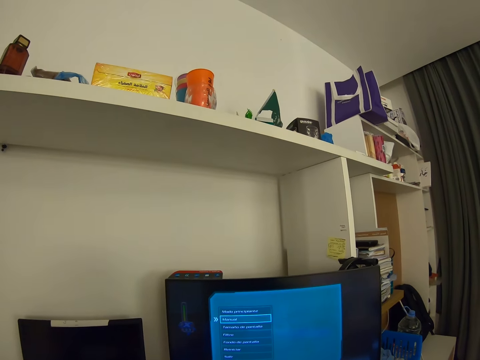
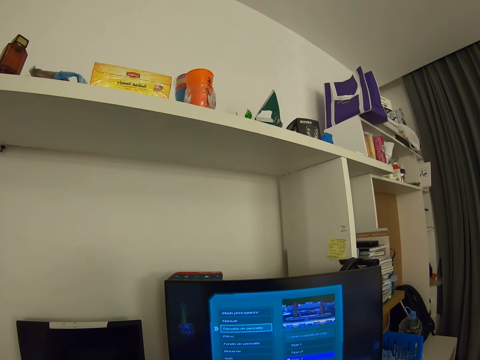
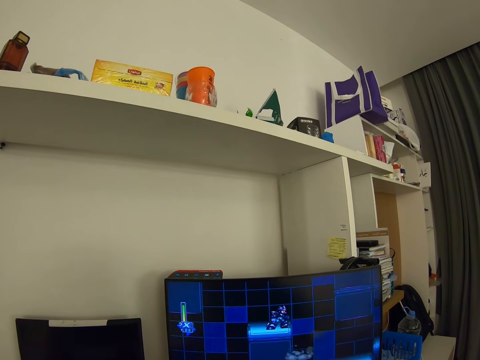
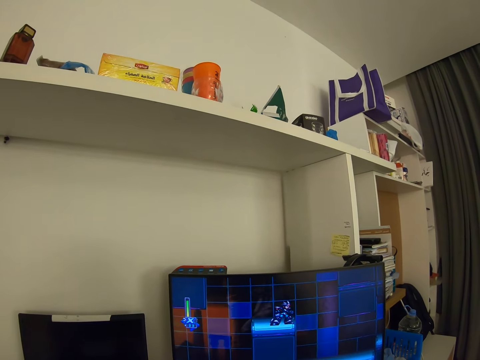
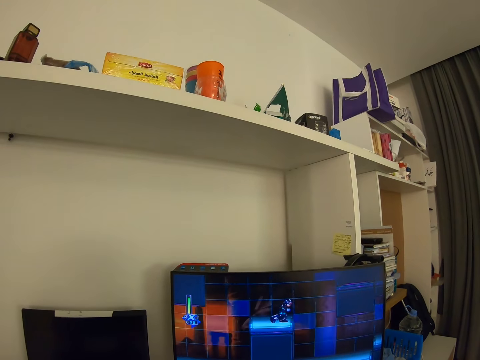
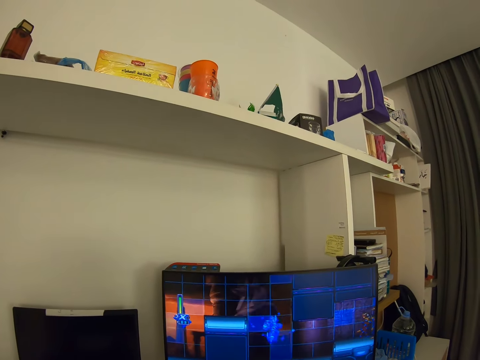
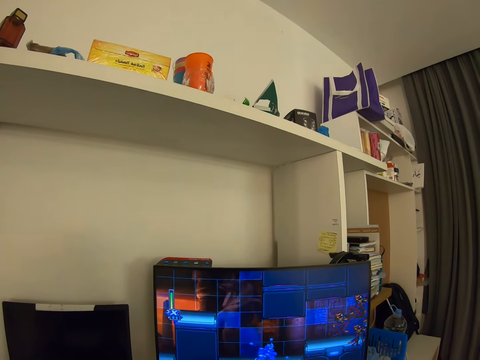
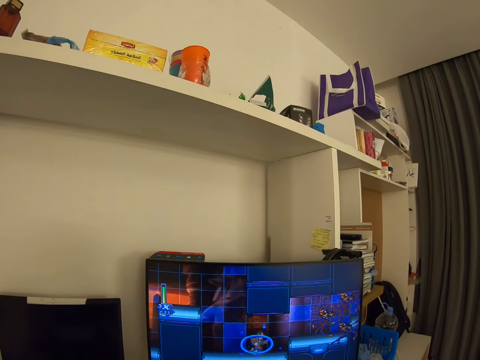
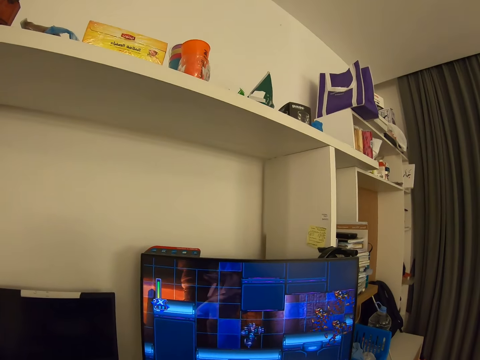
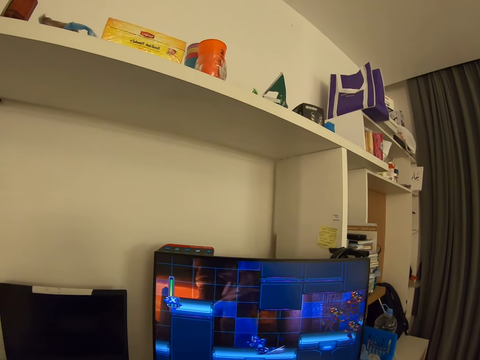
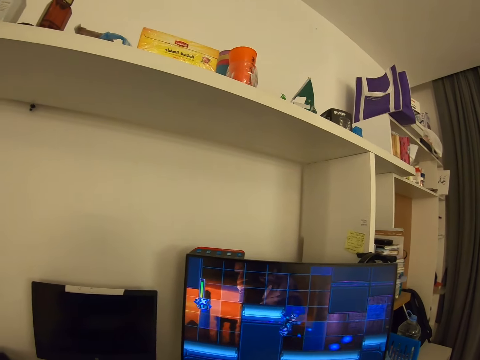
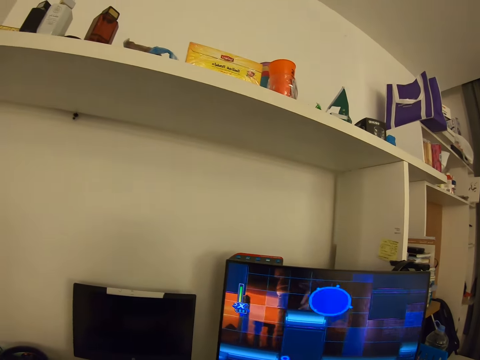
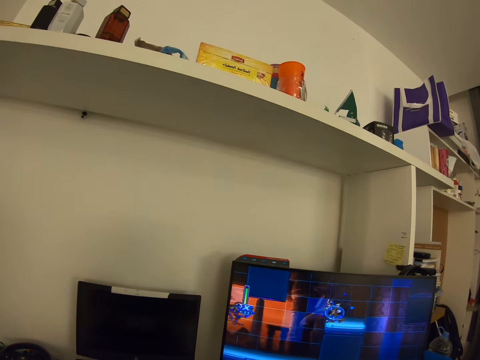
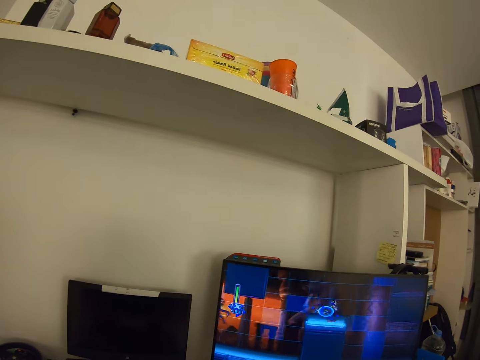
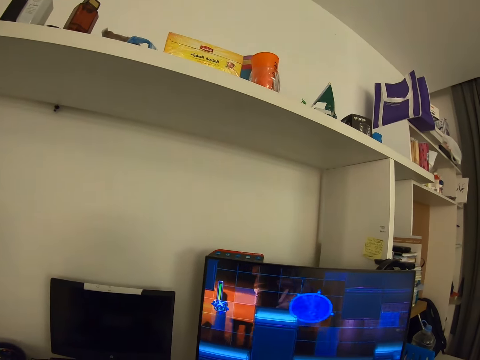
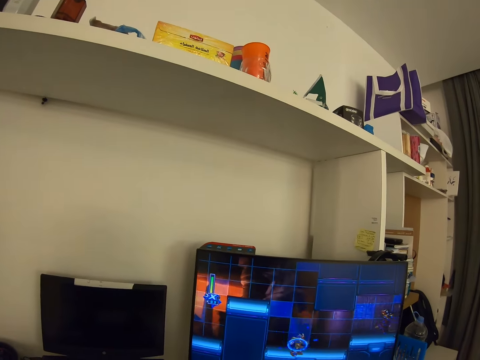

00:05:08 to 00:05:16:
The camera wearer plays a game on the computer.

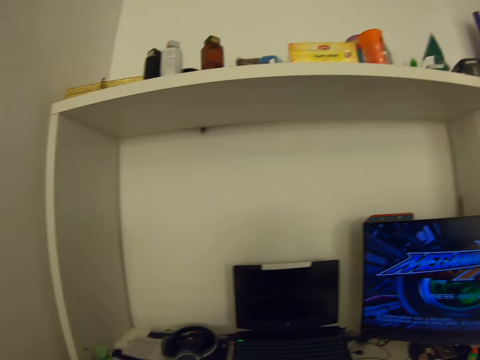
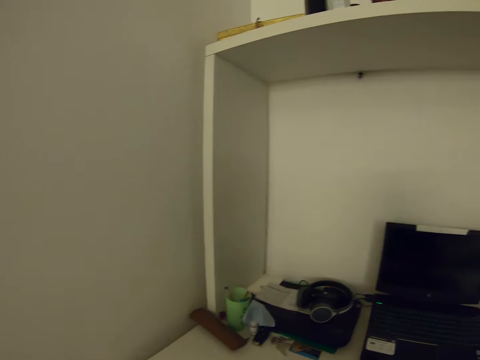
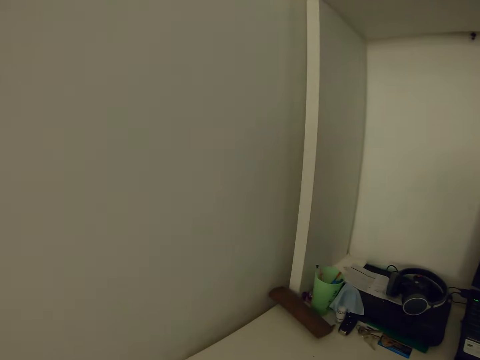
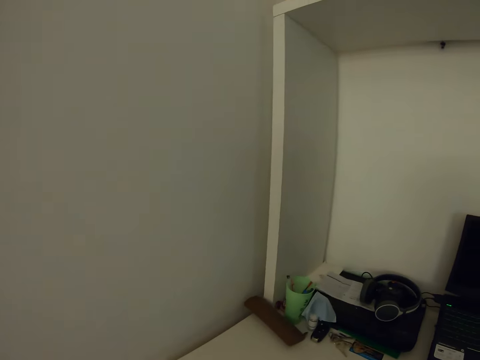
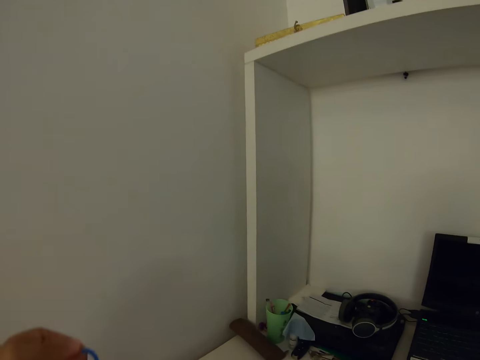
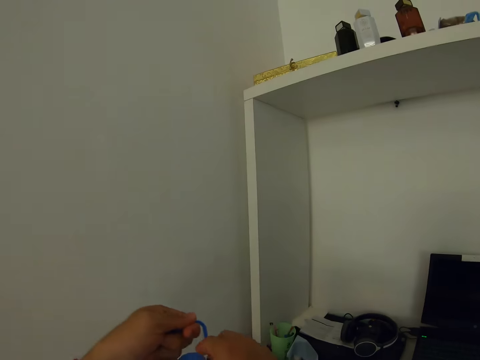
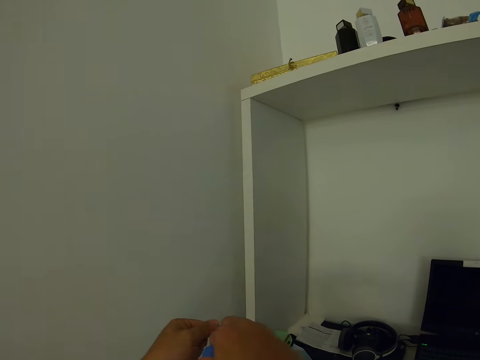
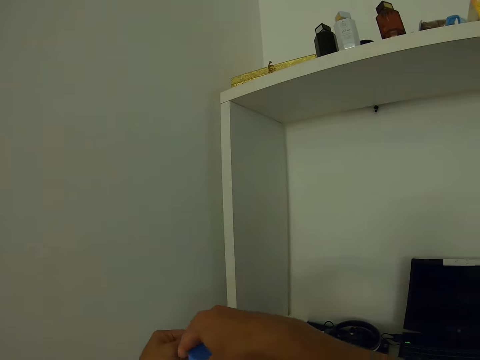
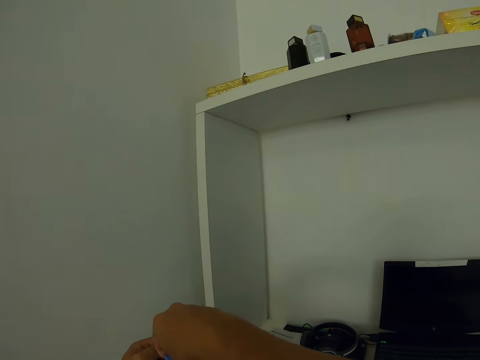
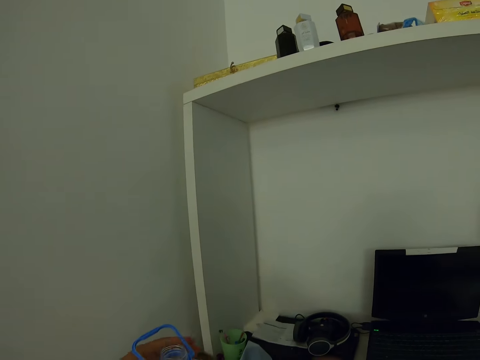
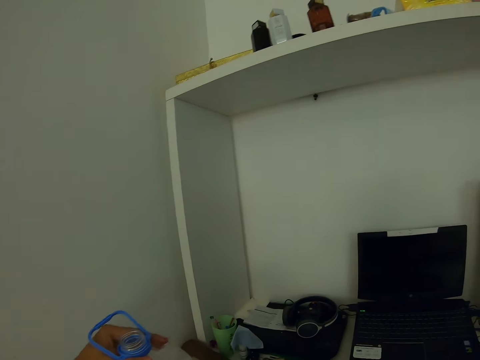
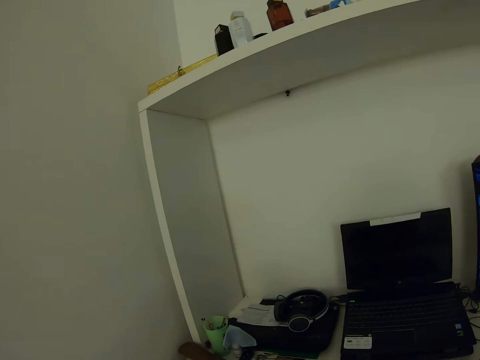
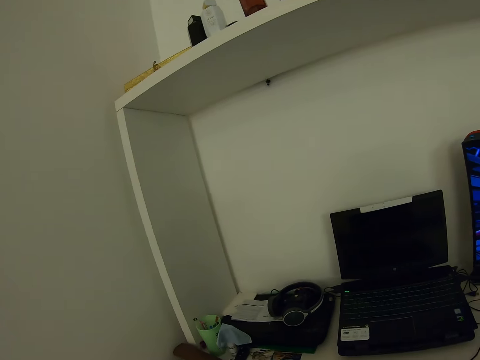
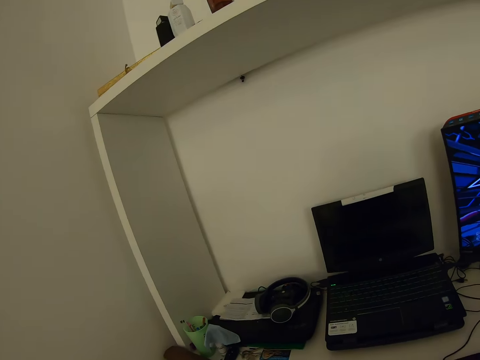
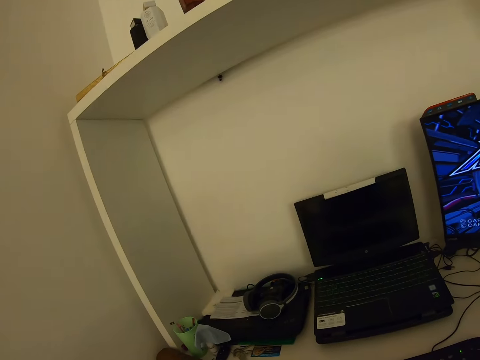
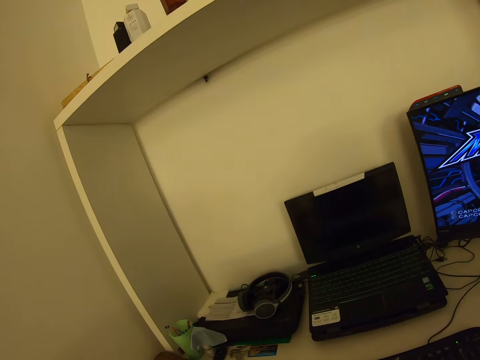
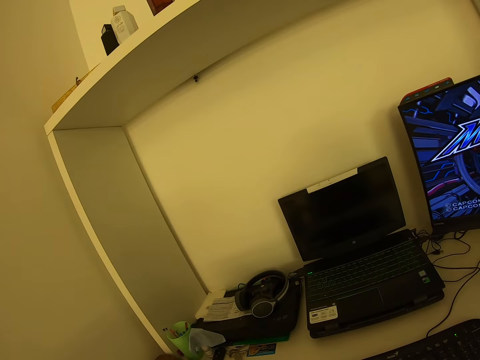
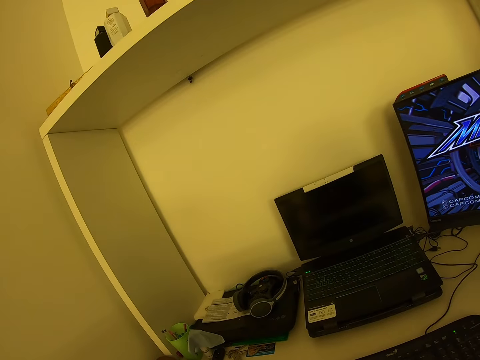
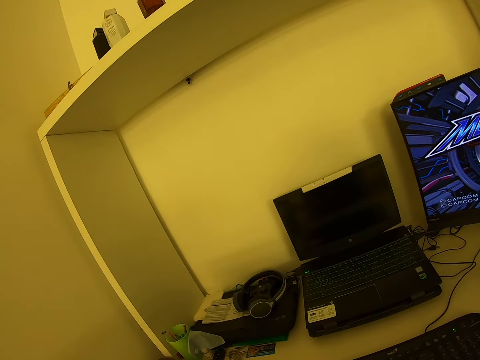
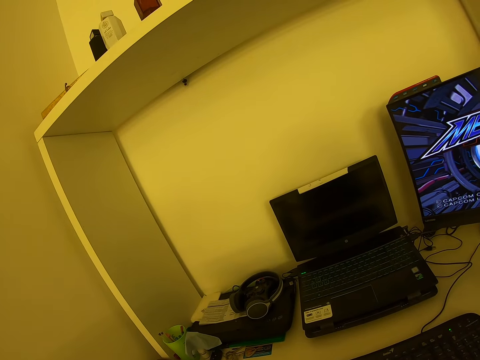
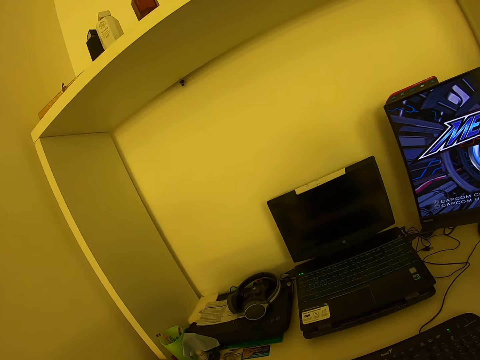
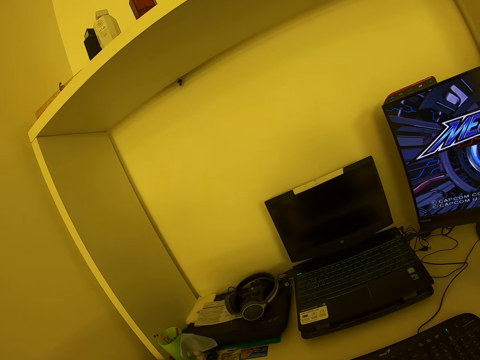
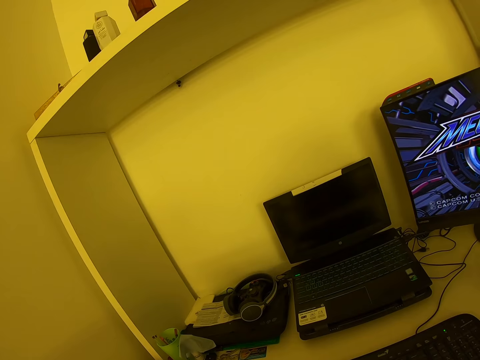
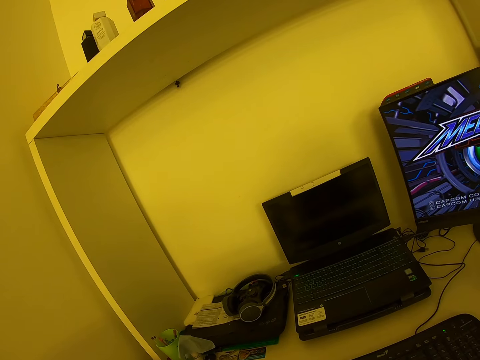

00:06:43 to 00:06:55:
The camera wearer looks around. They put water on the table. They open the water bottle. They pour the water.

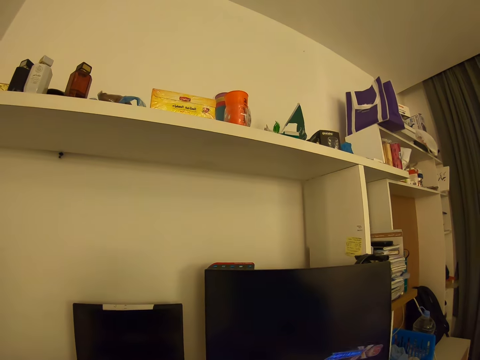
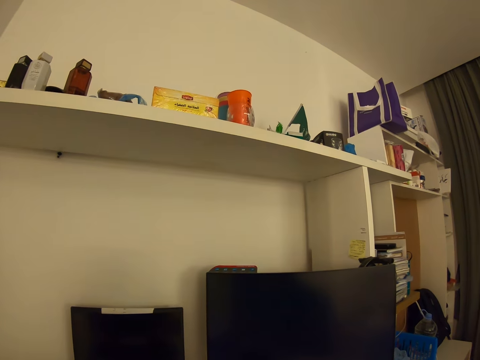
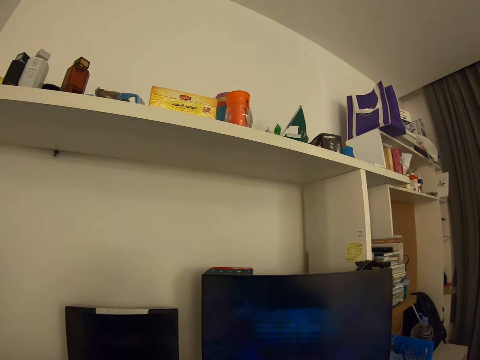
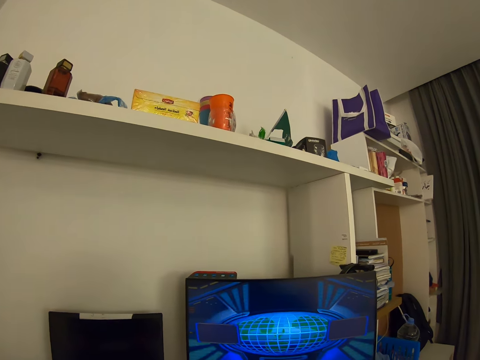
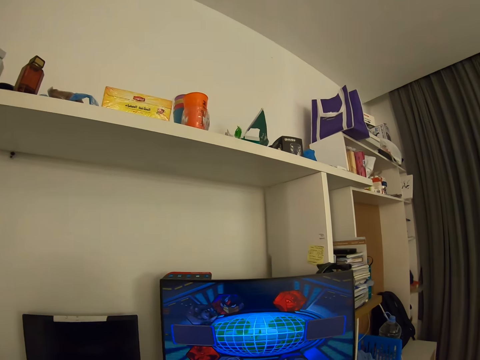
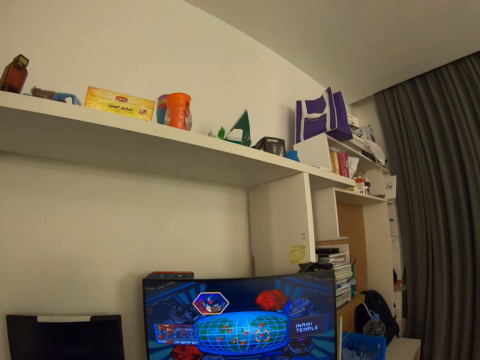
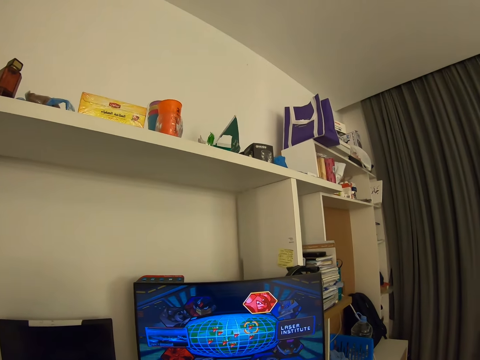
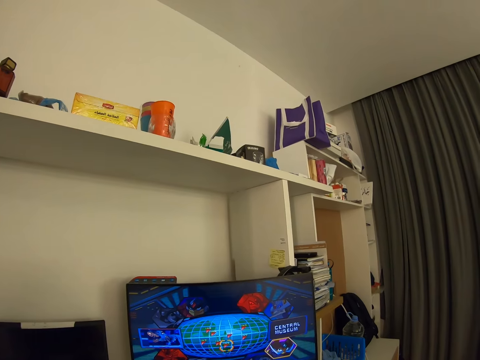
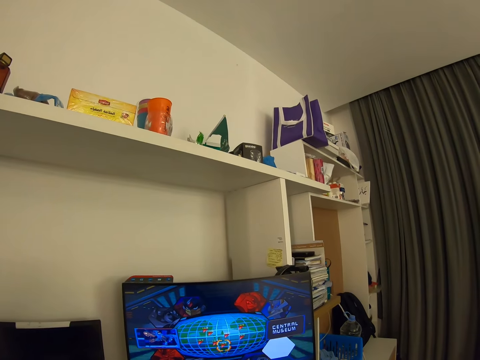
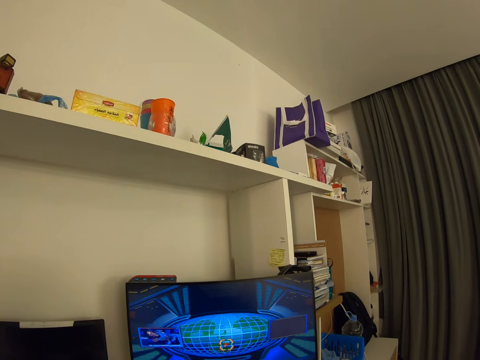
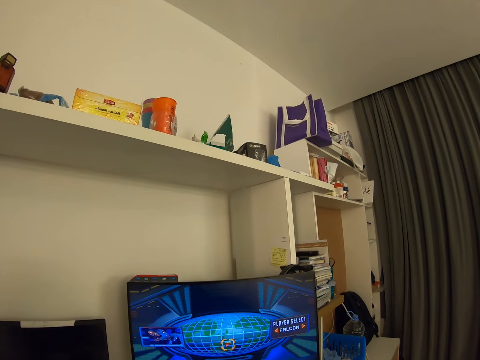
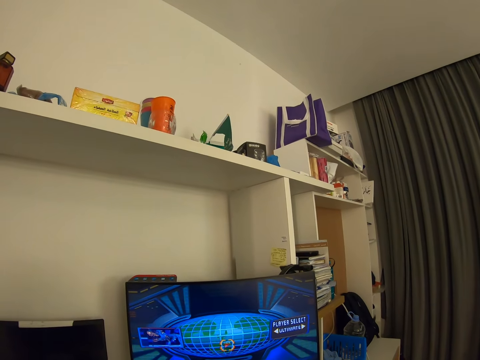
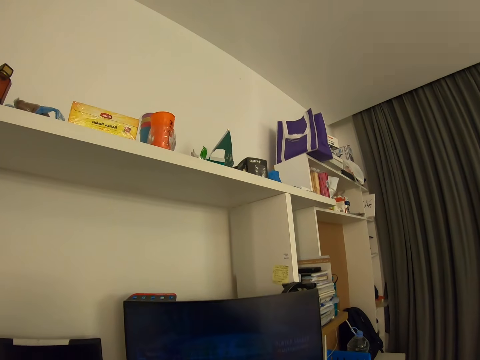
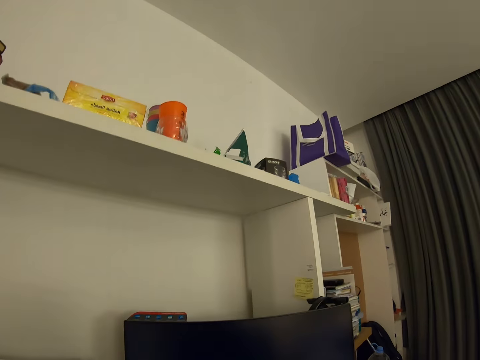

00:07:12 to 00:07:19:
The camera wearer looks at the computer.
